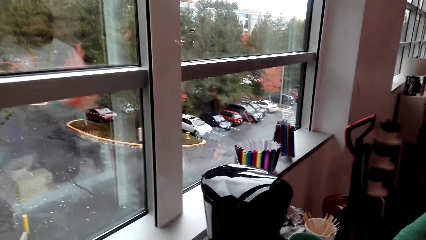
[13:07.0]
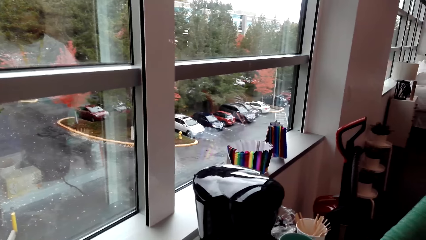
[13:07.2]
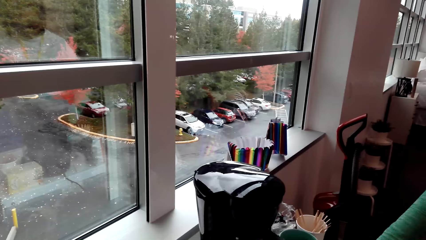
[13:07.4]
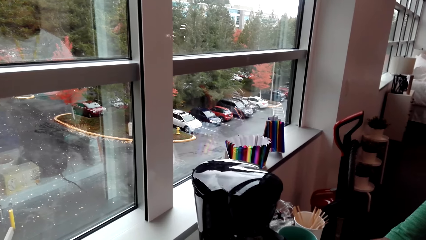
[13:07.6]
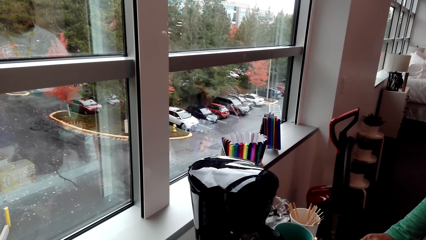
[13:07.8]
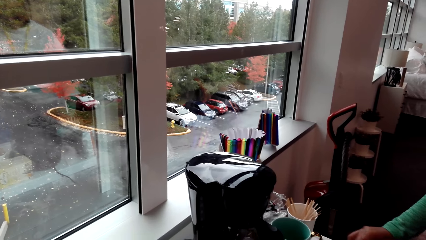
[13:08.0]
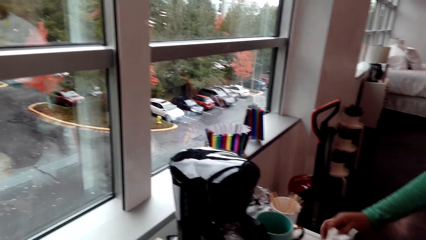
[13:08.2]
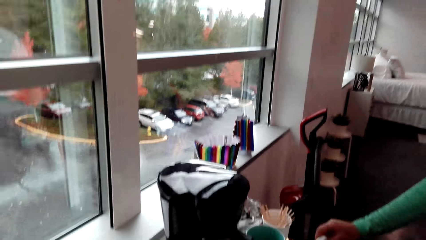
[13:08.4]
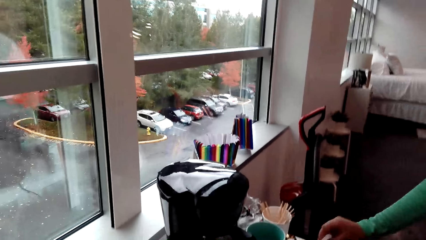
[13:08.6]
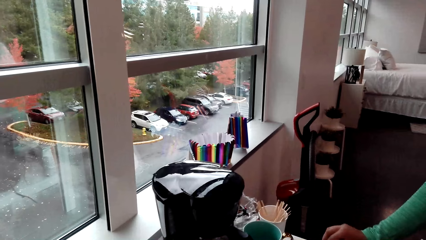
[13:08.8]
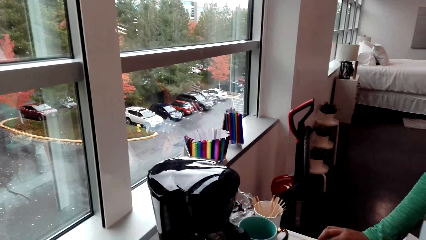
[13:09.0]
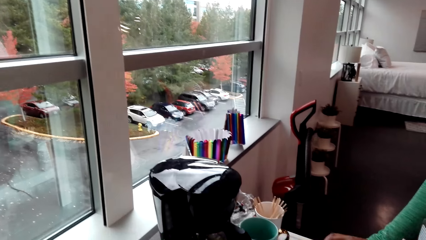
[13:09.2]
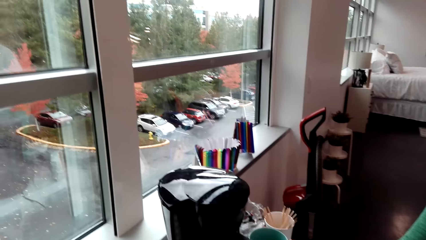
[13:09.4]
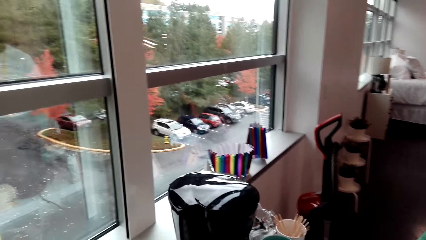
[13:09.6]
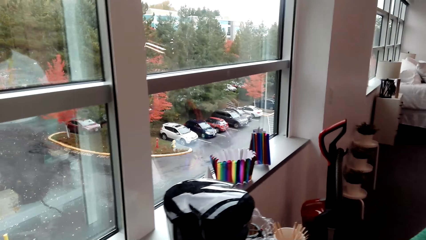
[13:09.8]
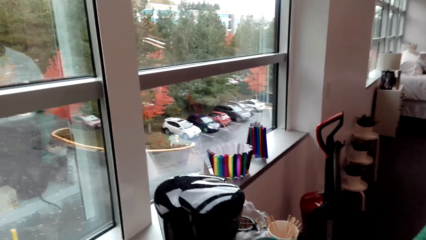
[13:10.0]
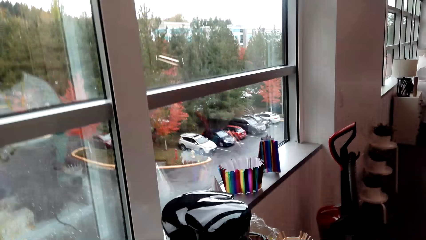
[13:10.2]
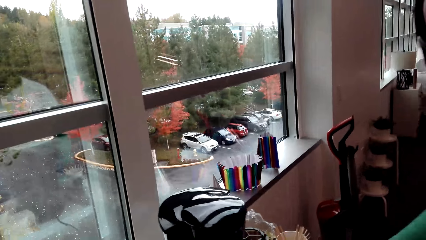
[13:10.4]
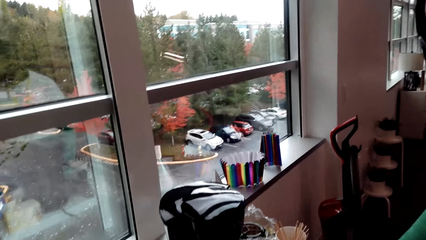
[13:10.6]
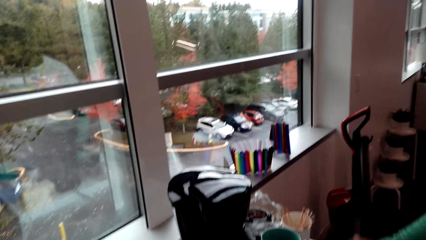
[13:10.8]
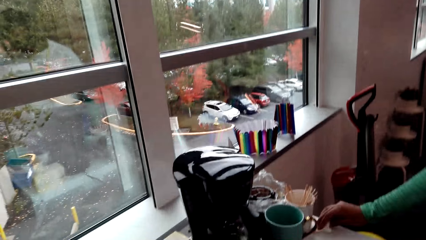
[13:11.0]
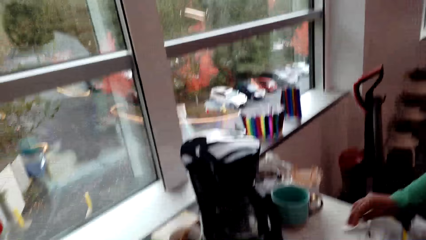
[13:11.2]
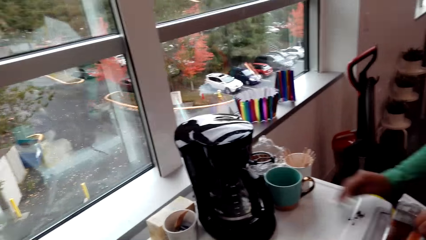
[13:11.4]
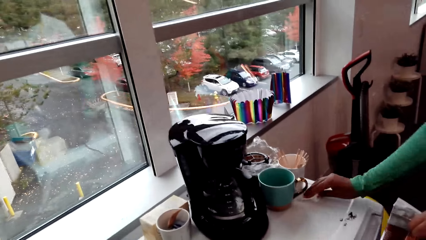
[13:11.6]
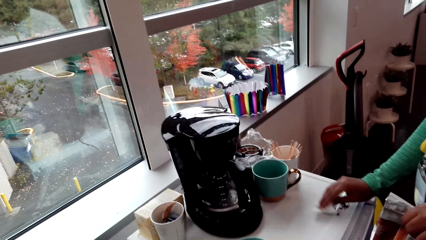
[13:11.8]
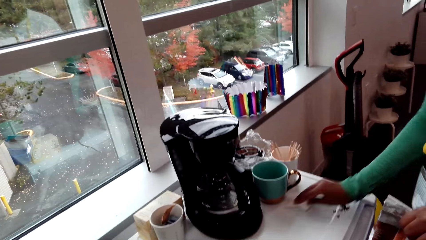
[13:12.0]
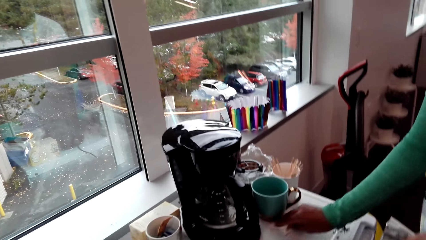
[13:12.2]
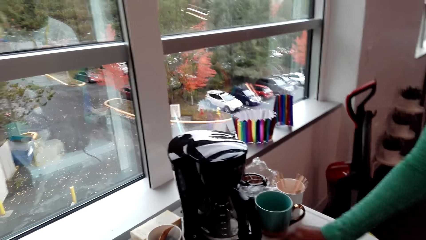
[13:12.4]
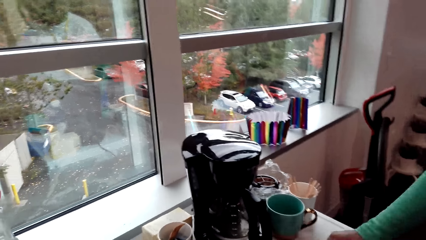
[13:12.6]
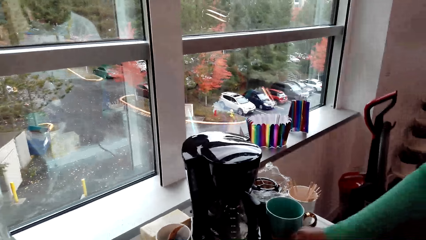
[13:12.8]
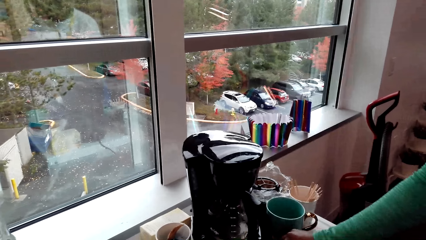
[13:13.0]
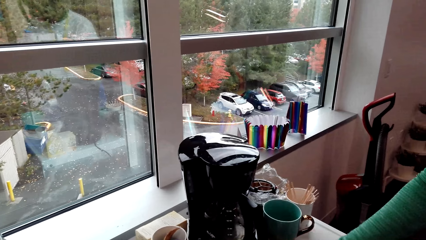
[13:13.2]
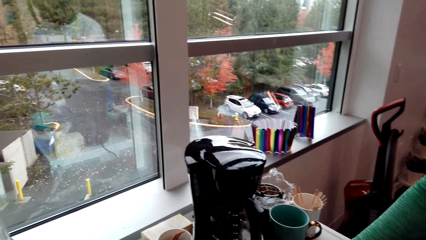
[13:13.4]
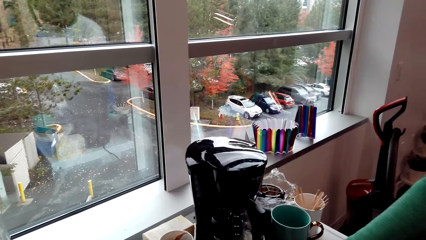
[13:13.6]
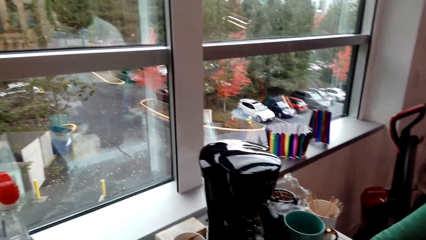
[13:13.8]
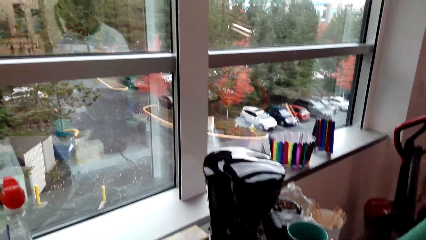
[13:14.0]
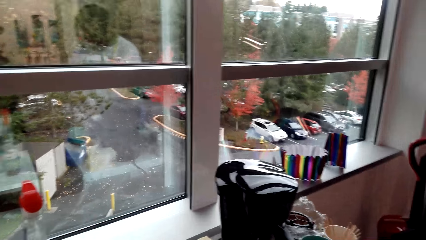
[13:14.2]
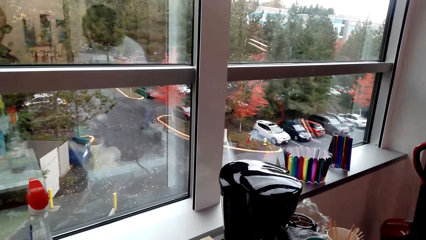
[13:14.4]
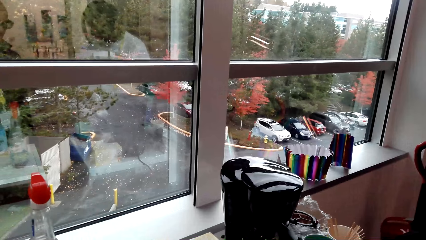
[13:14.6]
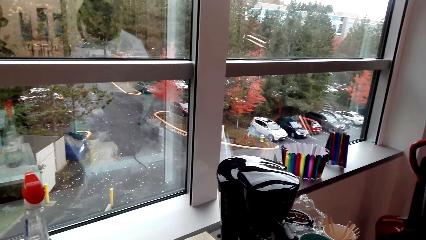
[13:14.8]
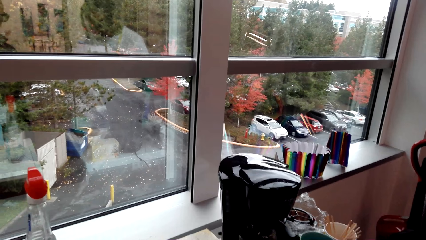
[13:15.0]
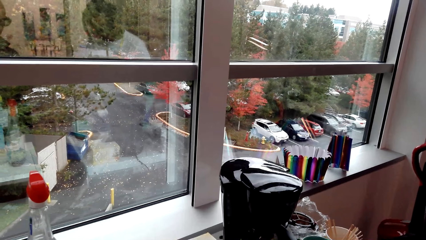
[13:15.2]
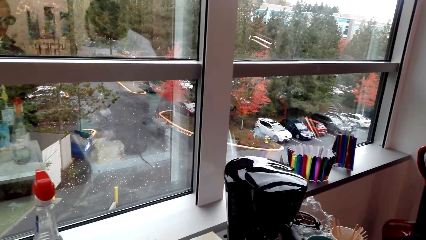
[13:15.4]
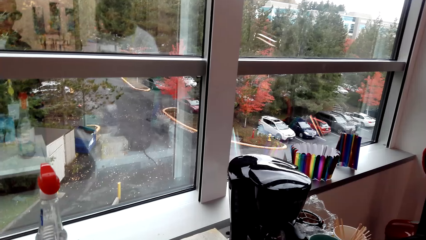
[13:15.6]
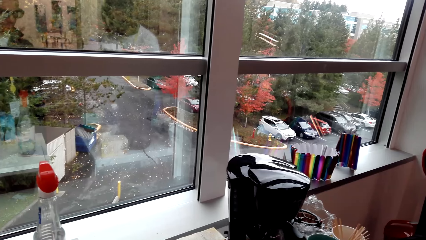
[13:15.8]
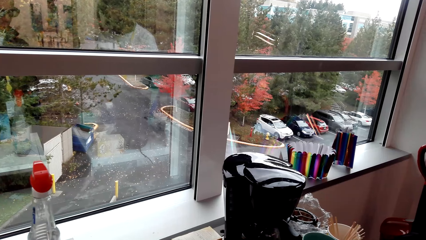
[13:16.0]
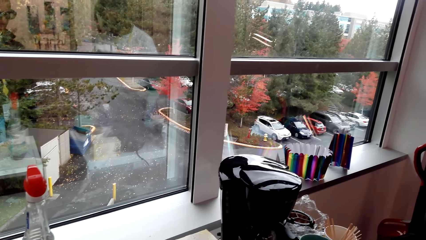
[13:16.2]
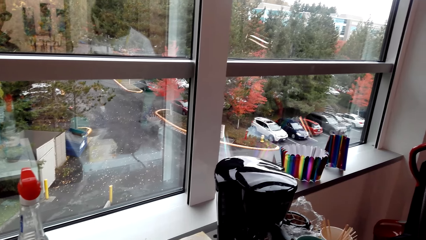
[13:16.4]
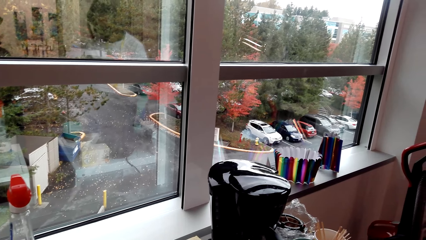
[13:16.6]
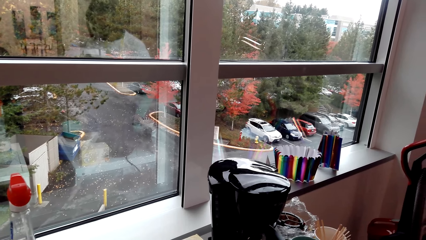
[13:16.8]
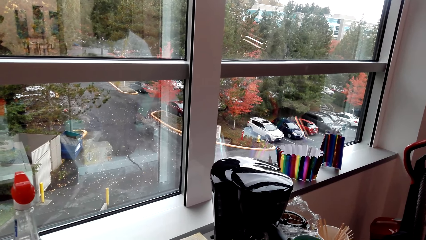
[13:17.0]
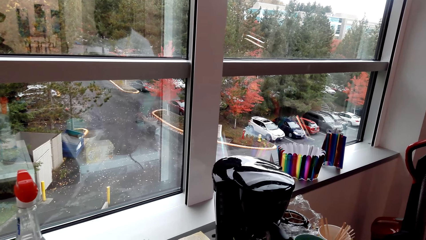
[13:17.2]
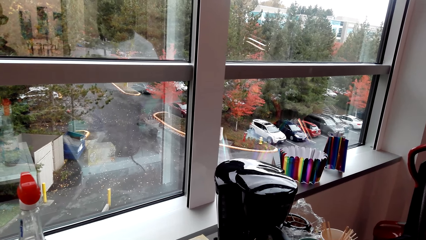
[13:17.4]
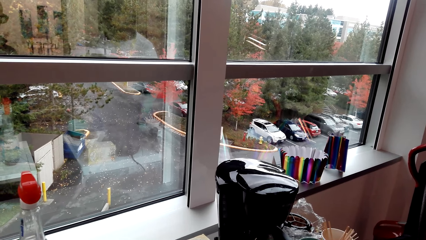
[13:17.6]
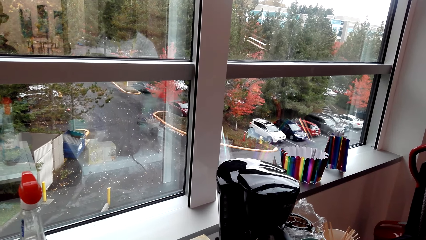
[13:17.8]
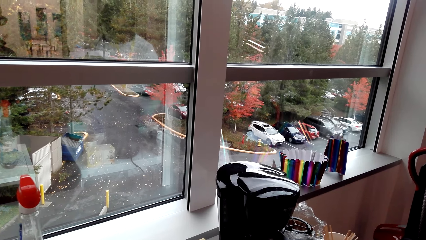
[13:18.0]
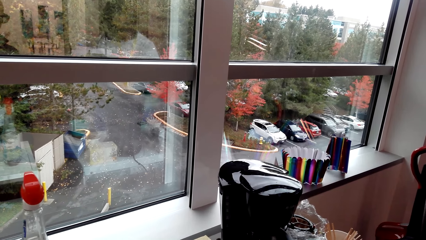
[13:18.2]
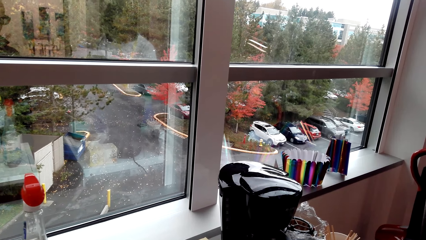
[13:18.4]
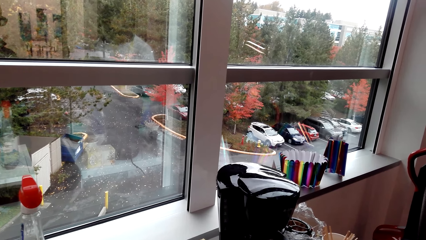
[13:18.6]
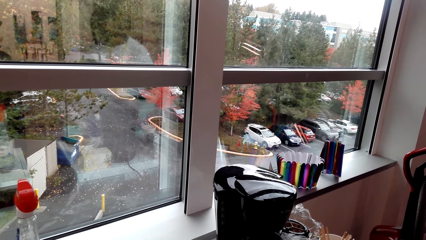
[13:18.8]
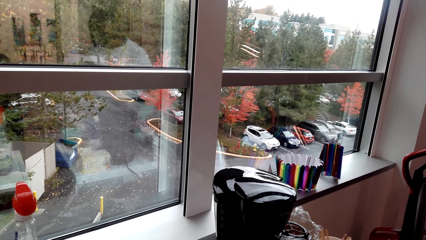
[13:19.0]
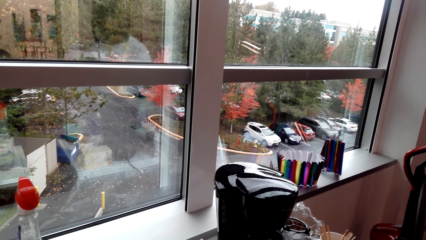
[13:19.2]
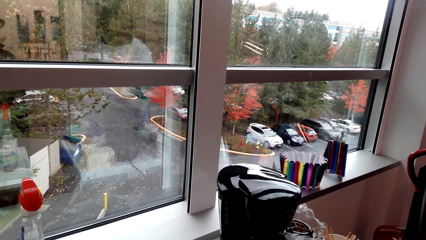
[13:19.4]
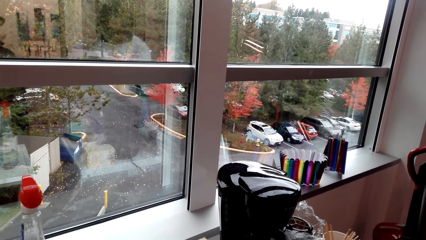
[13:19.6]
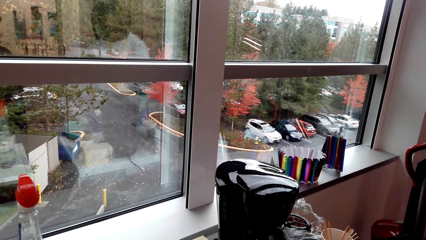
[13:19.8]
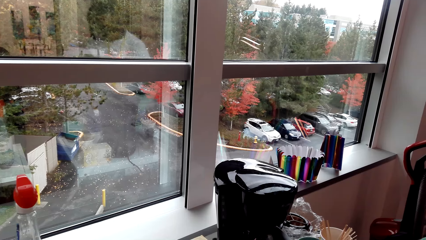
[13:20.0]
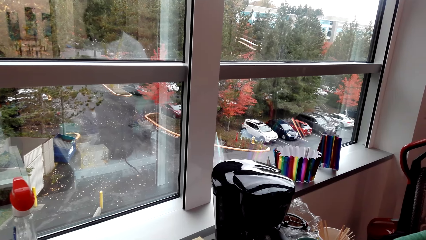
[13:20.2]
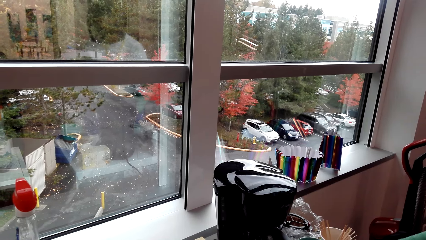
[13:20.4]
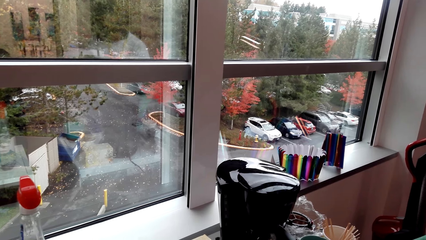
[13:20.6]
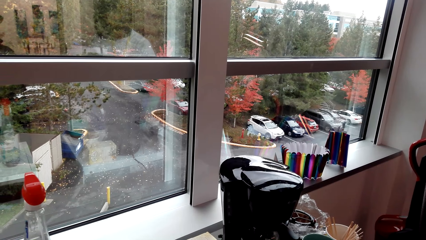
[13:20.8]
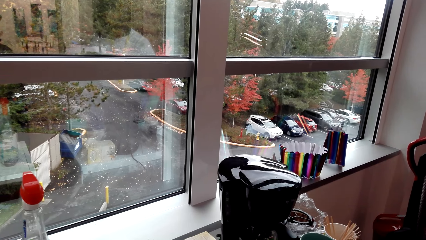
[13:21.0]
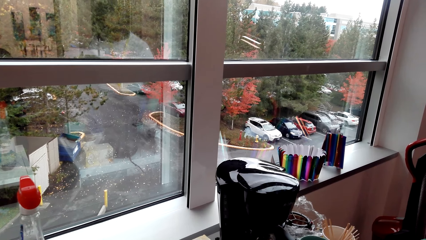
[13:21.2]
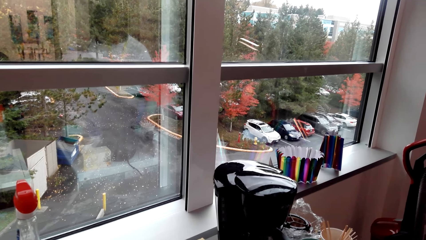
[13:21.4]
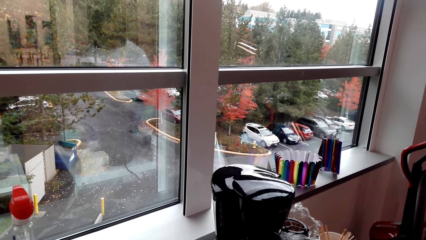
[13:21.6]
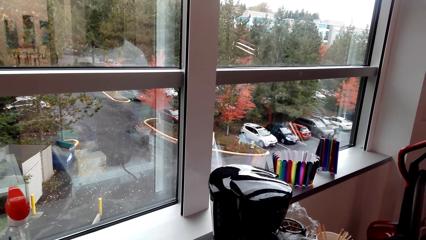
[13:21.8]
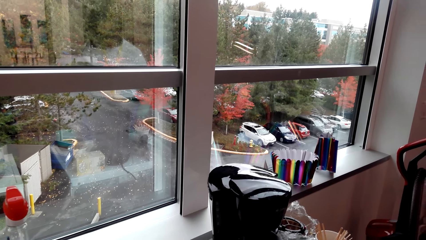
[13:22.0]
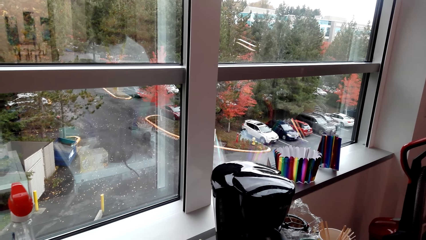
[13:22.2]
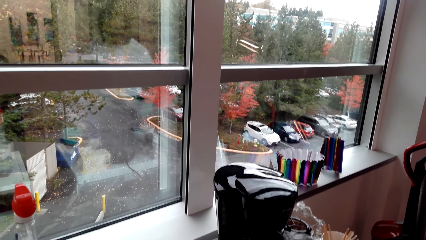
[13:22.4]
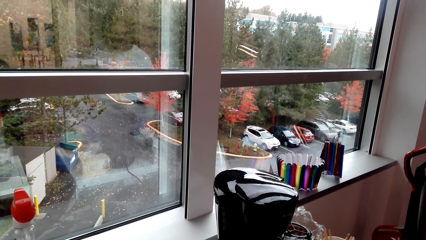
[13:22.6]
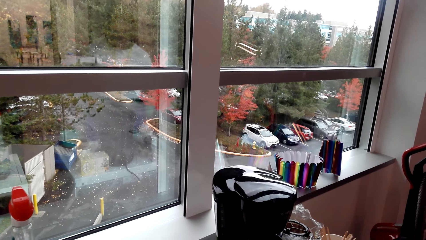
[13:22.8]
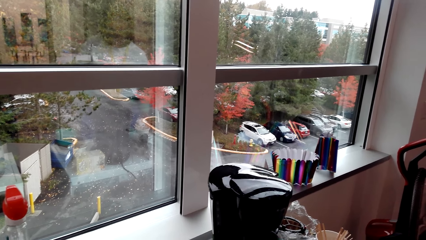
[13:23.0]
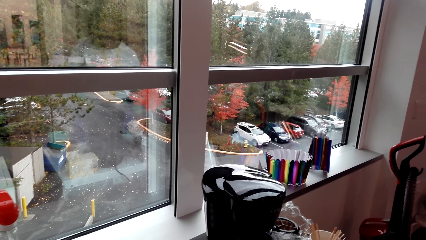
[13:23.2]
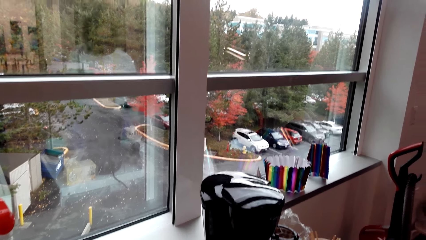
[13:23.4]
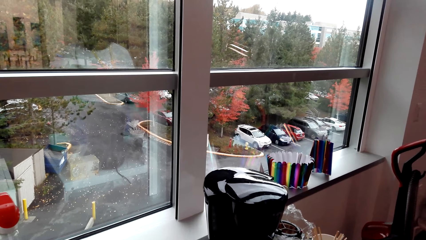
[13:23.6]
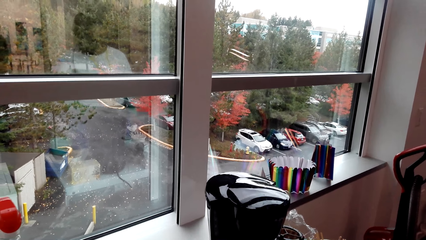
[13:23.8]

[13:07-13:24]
A woman cleans the table and wipes the top surface of the fridge.
